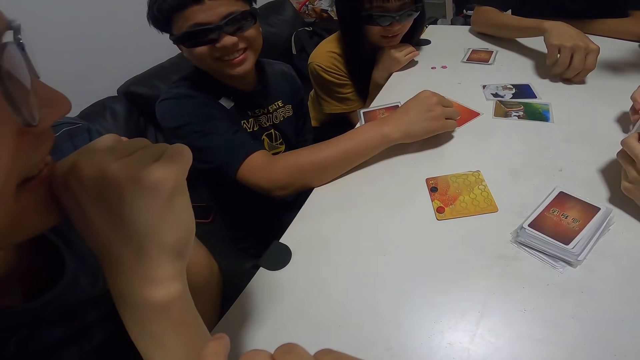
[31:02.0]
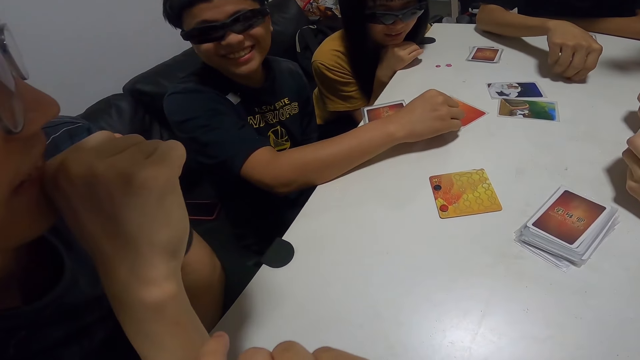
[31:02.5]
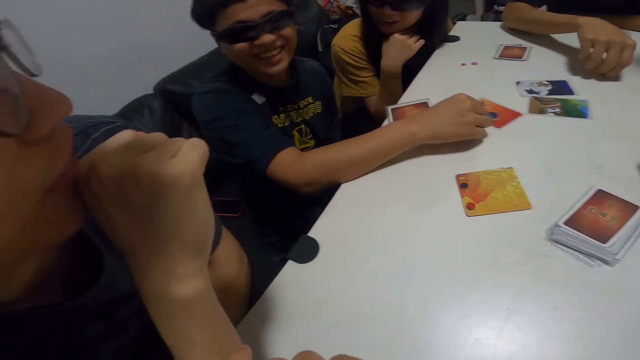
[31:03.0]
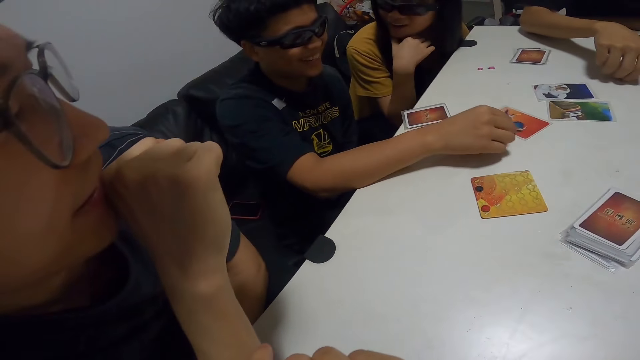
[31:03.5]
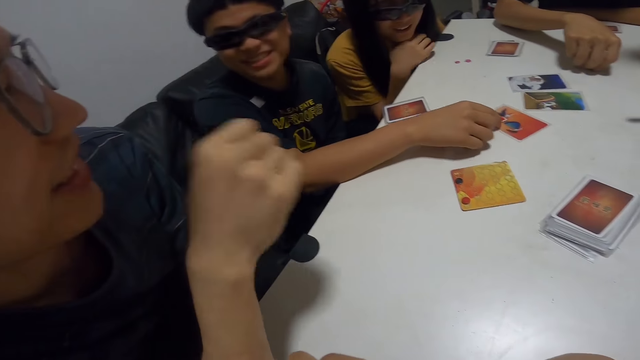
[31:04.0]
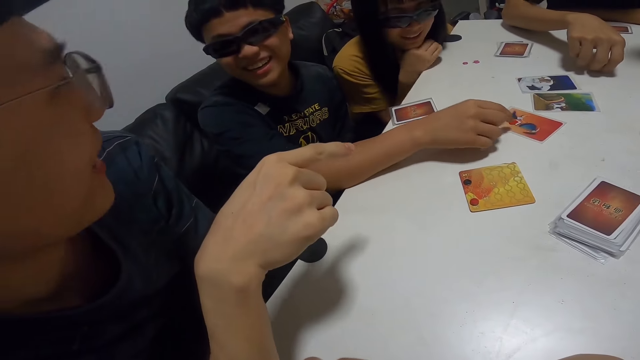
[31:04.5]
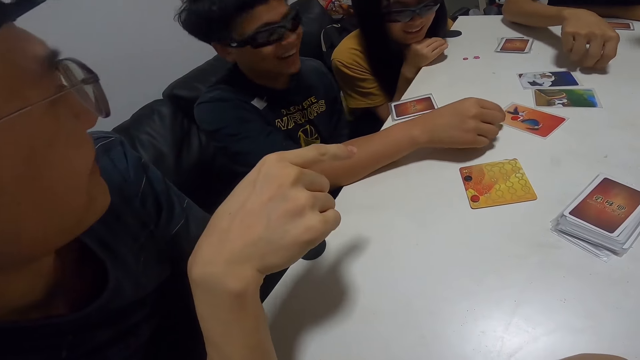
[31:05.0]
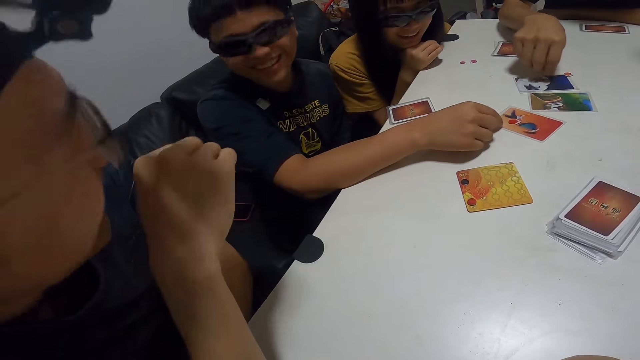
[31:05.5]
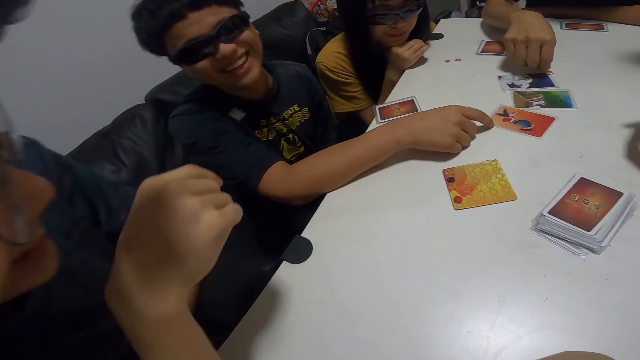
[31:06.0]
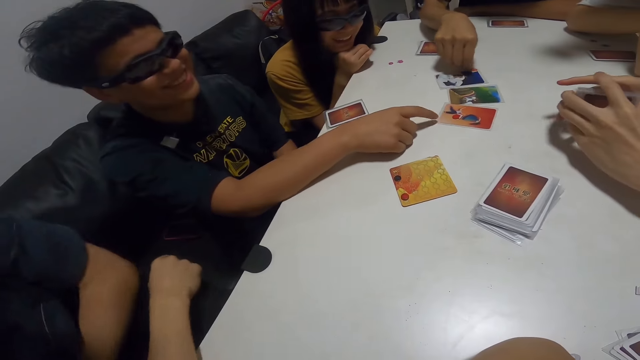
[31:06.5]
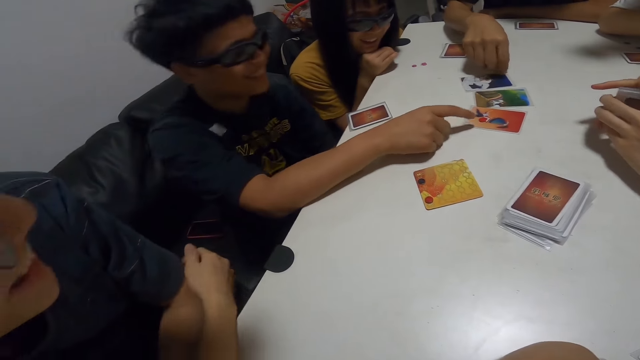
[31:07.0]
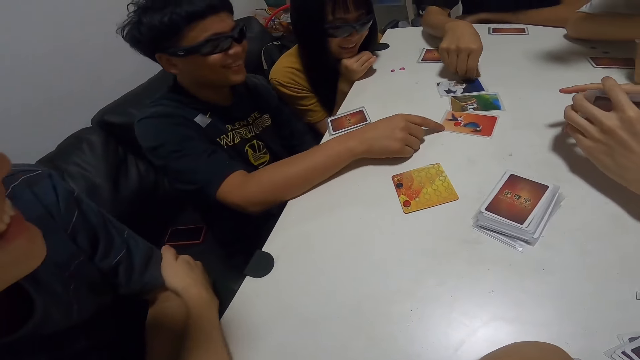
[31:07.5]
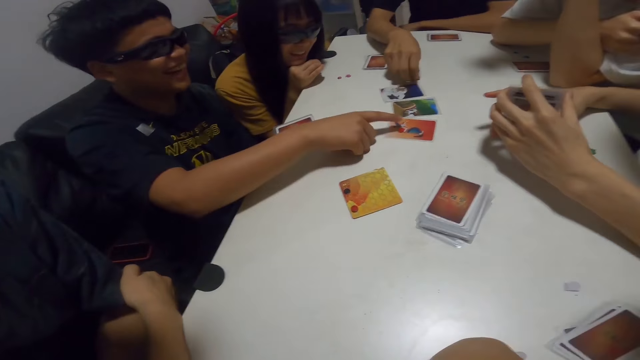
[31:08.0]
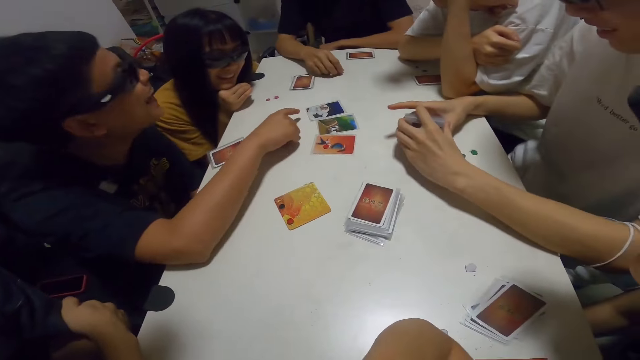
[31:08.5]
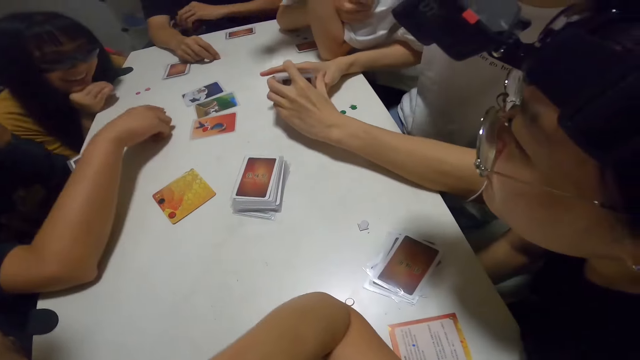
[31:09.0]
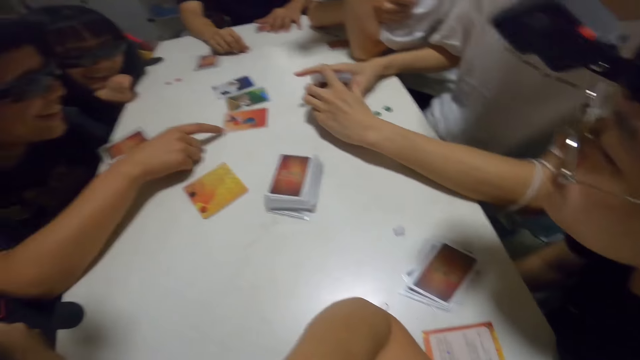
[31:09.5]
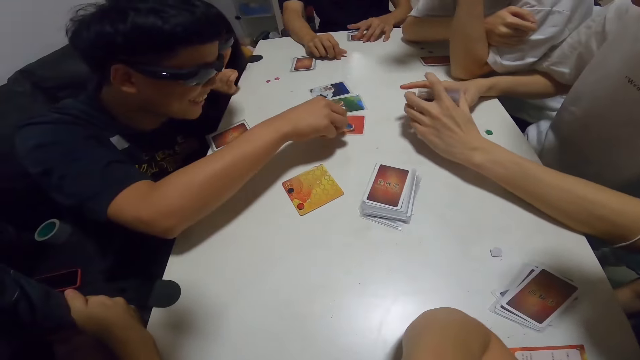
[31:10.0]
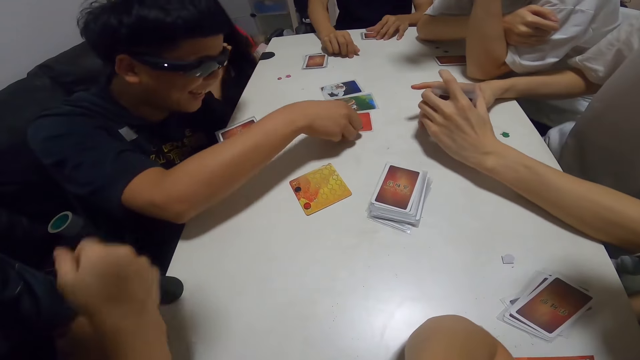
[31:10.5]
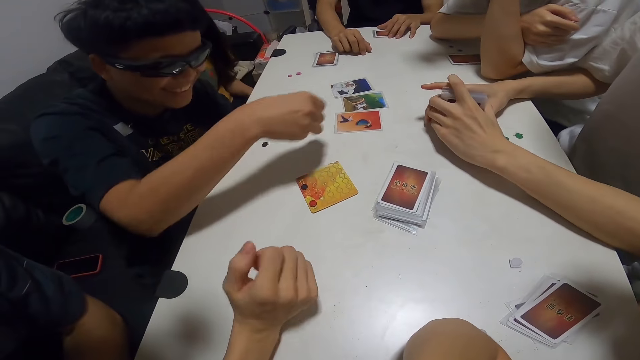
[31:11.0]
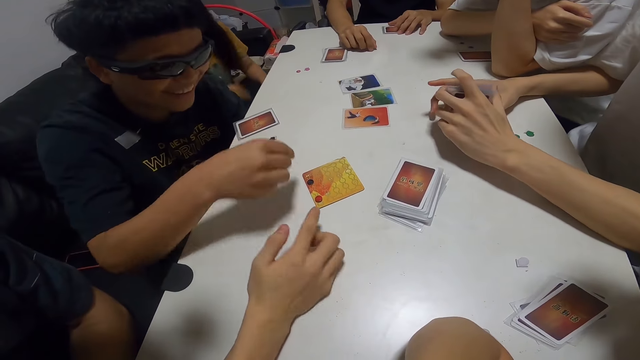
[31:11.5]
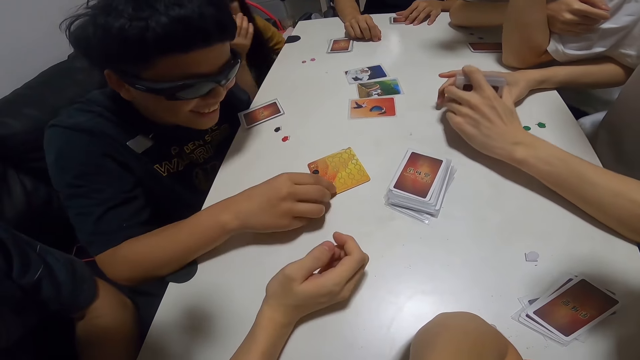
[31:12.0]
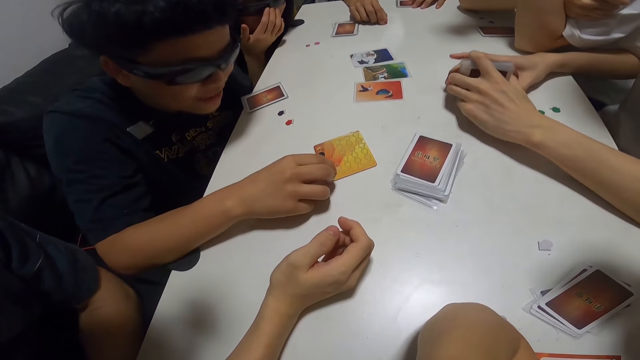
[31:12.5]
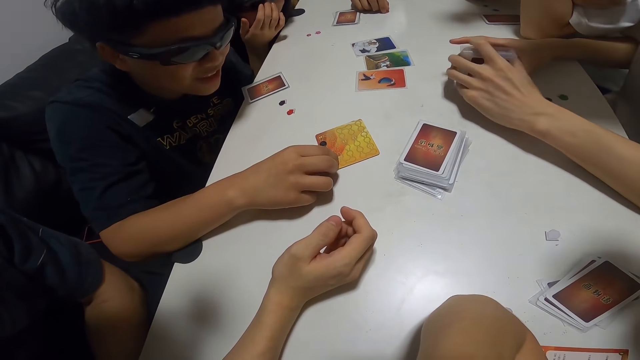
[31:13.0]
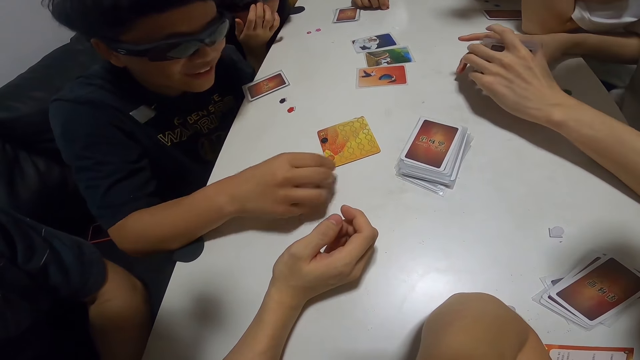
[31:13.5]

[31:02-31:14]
The fourth man hits the card. The first man points towards the card. The second man moves the brown paper to the card. The fourth man pushes the card. The second man holds his cards on the table. The lady adjusts her glasses. The third man picks up the red paper from the card. The first man places his right hand on the table. The third man places the red paper in his front and picks up the red paper from the card.

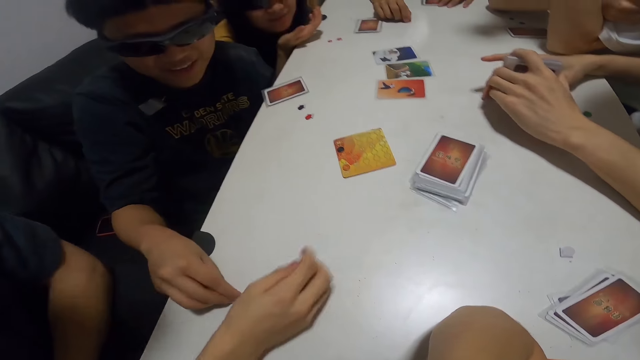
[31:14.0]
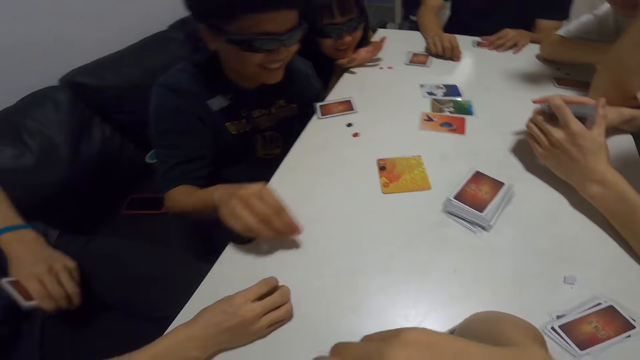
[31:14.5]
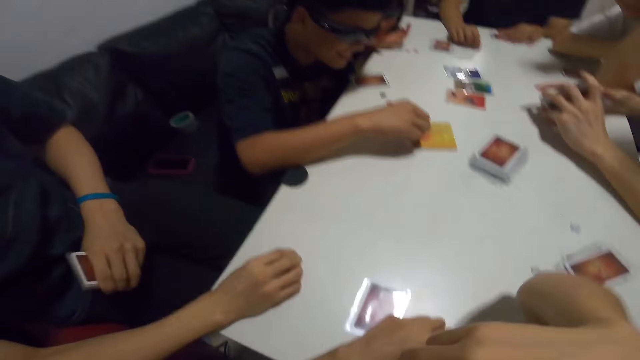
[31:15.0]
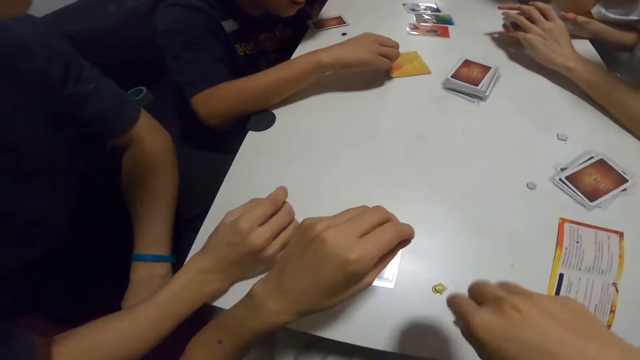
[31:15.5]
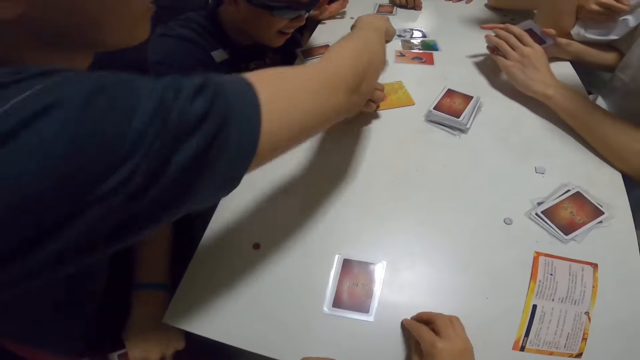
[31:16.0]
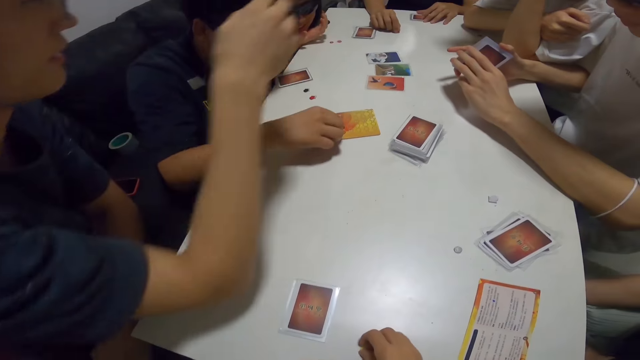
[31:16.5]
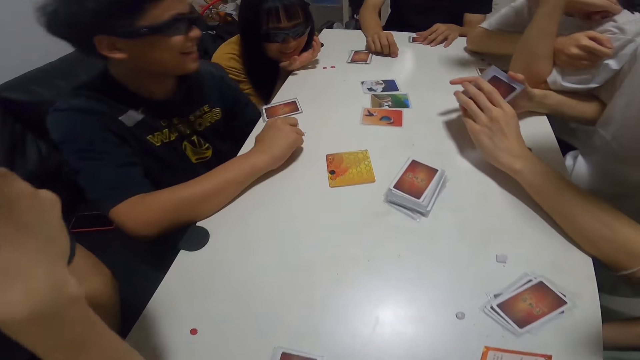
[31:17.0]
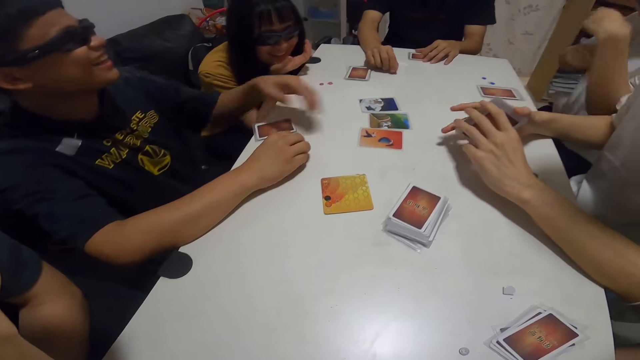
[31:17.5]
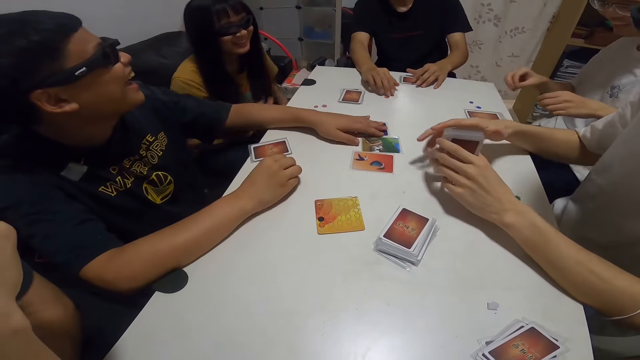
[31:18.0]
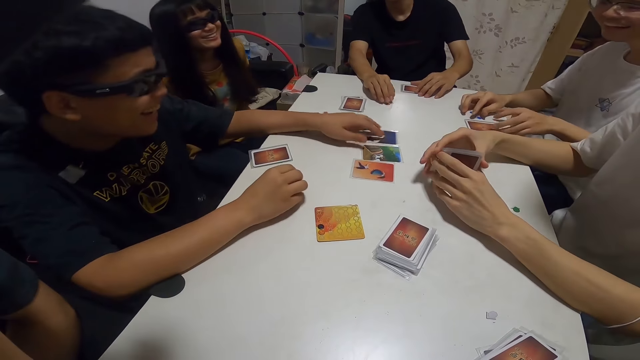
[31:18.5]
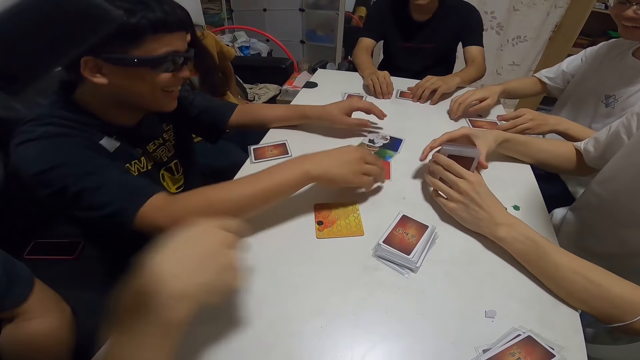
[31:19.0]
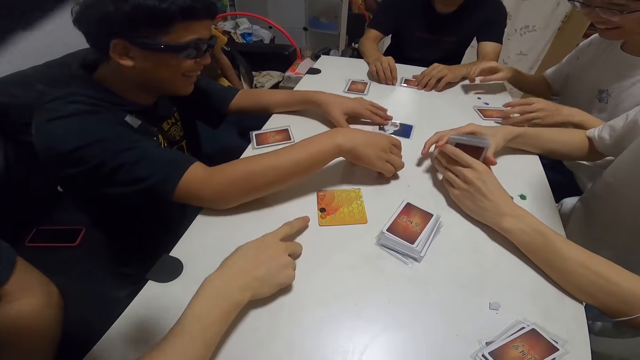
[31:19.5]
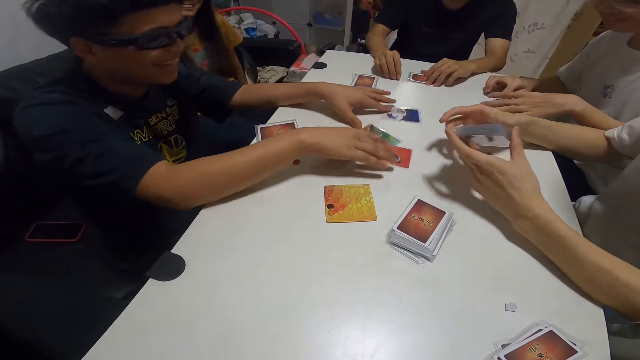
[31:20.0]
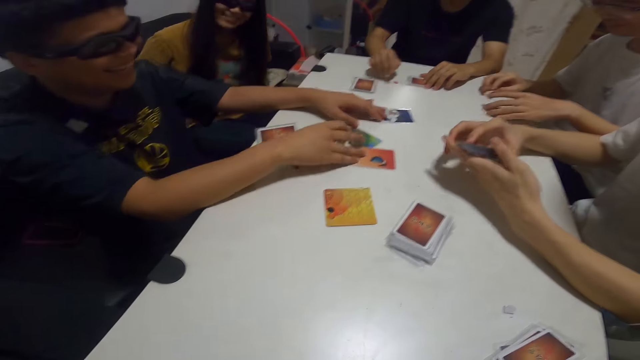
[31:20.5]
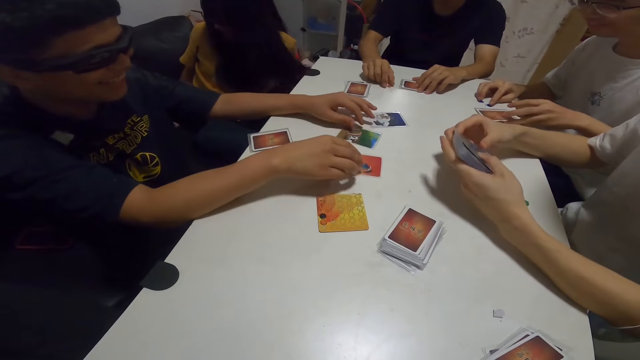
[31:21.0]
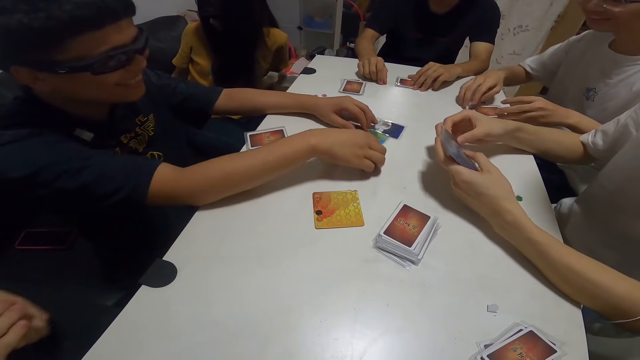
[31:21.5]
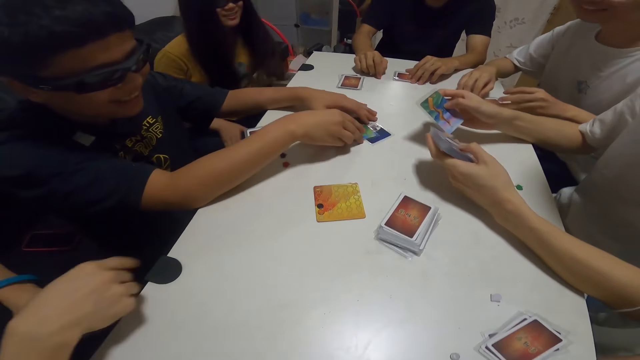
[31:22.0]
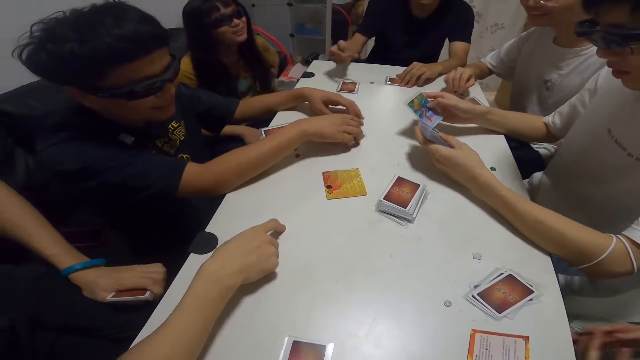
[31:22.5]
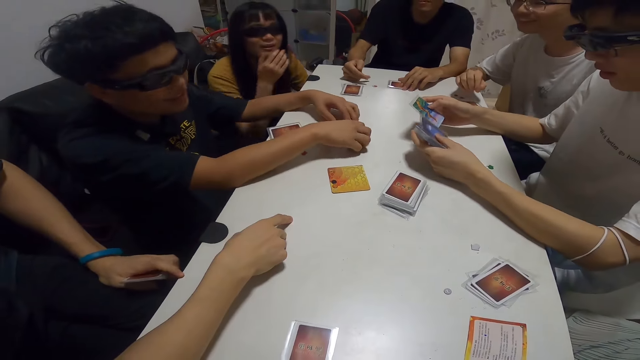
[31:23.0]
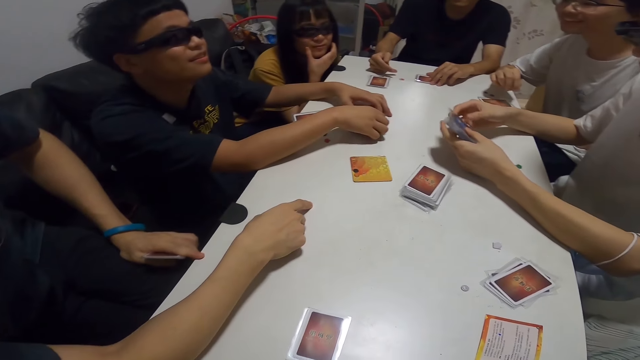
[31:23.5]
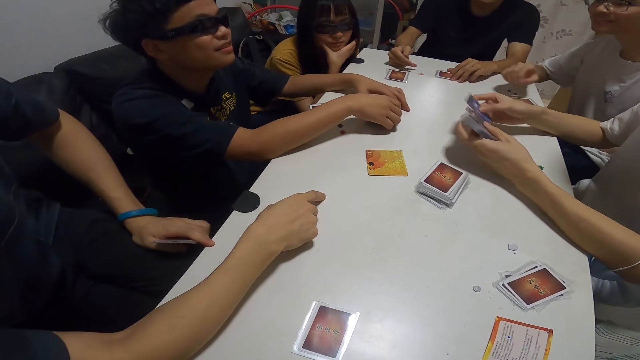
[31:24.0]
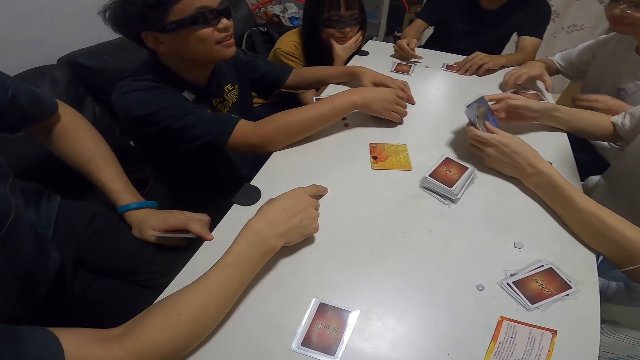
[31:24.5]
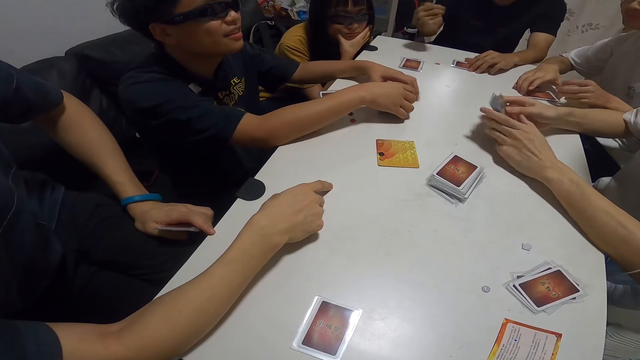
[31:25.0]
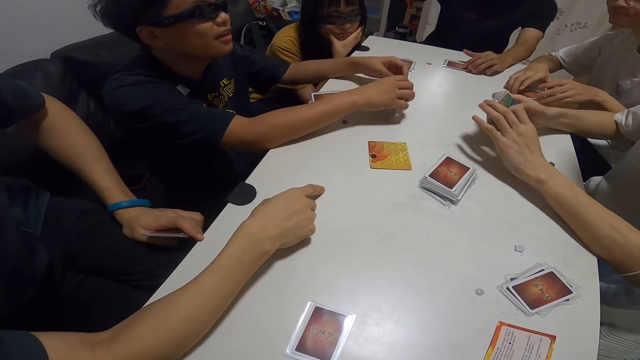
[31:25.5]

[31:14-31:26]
A man places the red paper in front of another man. The second man picks the red paper from the table. The camera wearer picks the yellow paper from the table. The second man points towards the card and picks the card. A third man touches the blue papers on the table. The first man gathers the cards on the table. The second man points towards the card. The third man touches his cards on the table. The first man reshuffles the cards. A fourth man checks through the cards.
